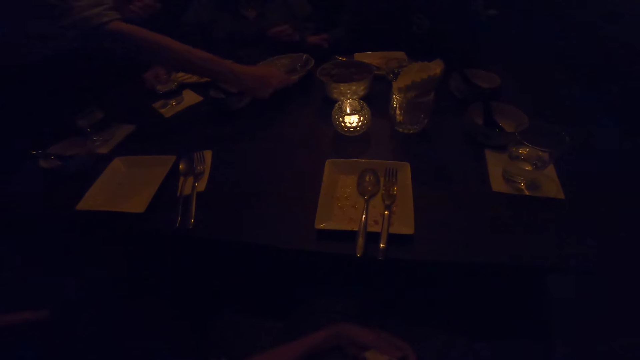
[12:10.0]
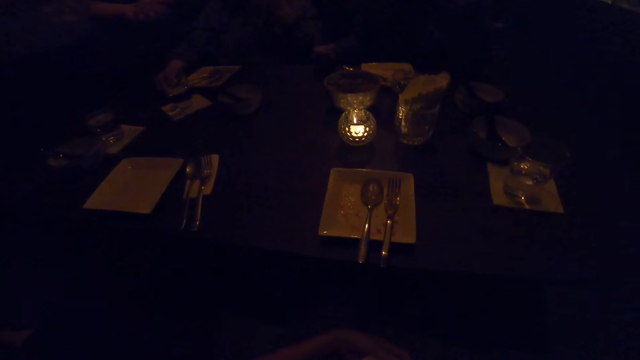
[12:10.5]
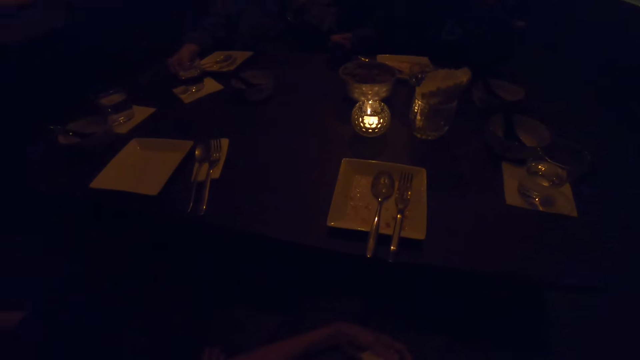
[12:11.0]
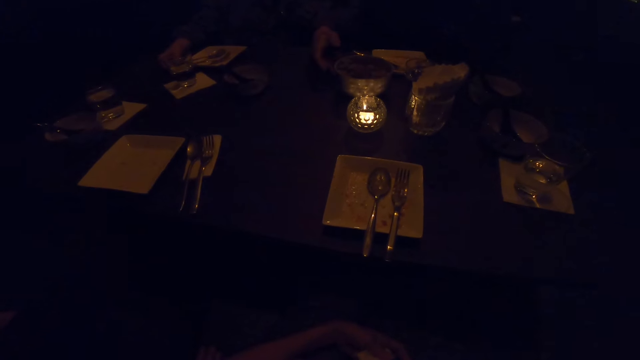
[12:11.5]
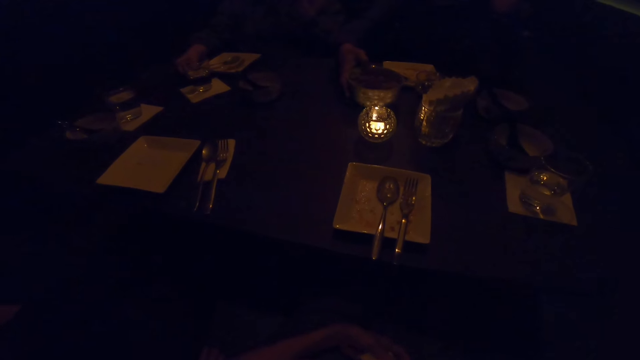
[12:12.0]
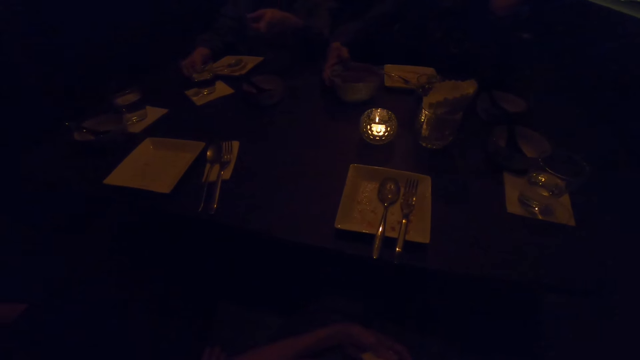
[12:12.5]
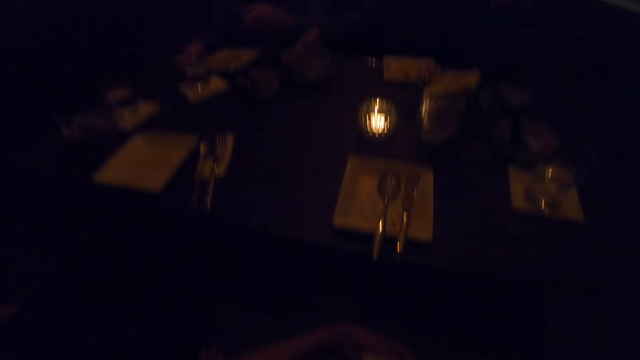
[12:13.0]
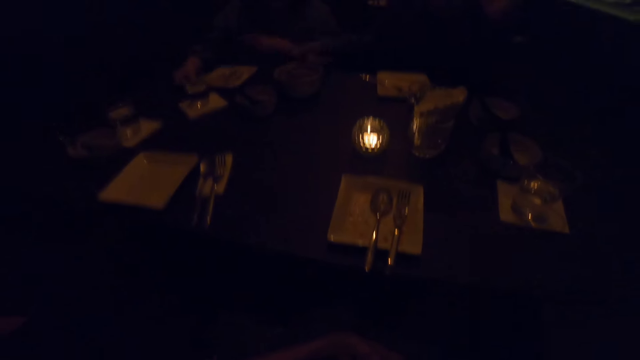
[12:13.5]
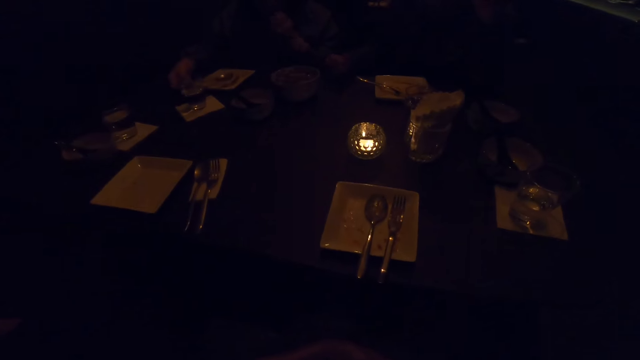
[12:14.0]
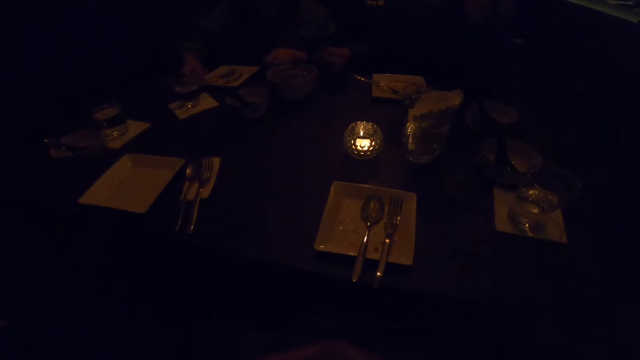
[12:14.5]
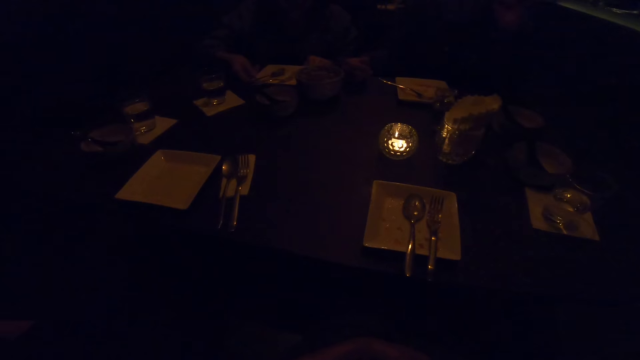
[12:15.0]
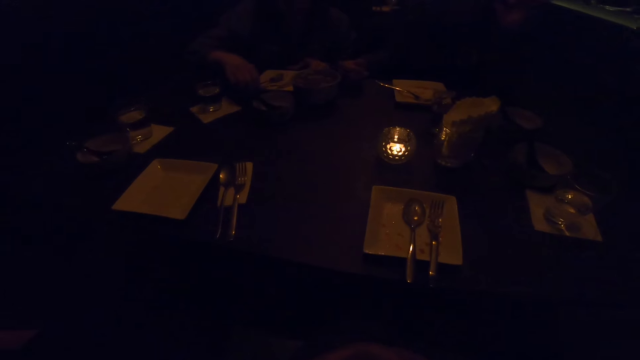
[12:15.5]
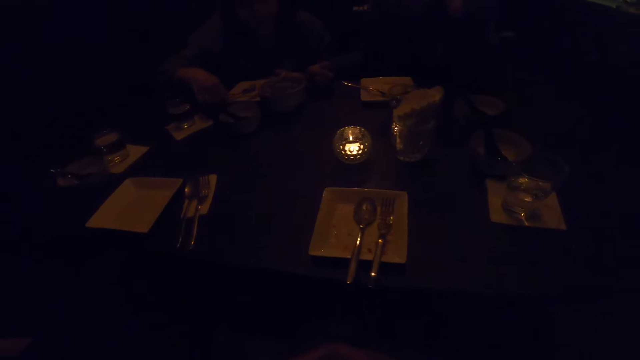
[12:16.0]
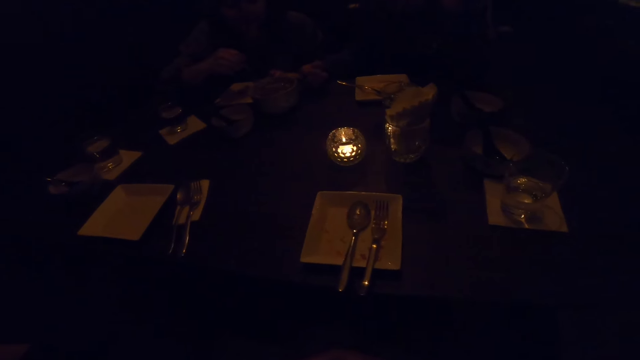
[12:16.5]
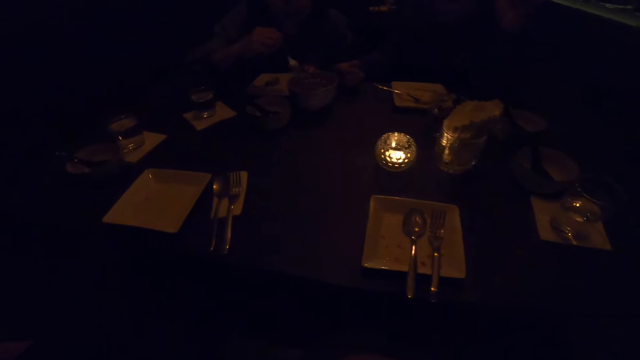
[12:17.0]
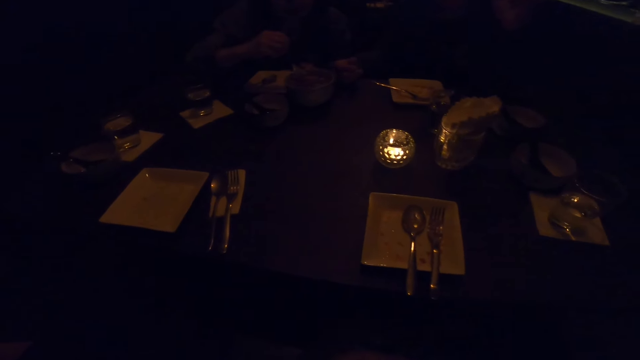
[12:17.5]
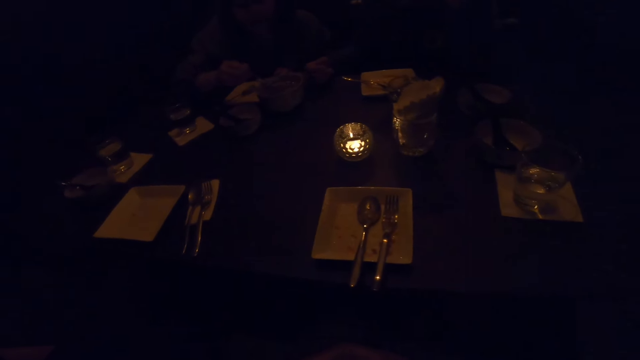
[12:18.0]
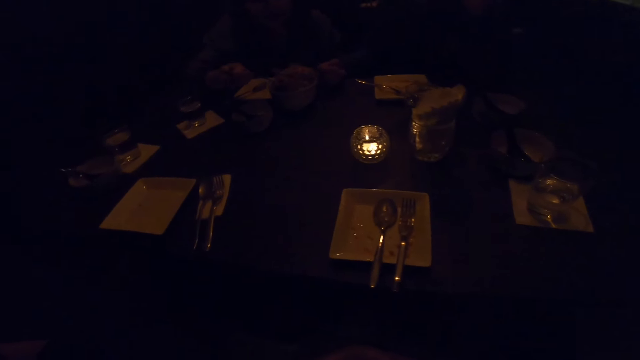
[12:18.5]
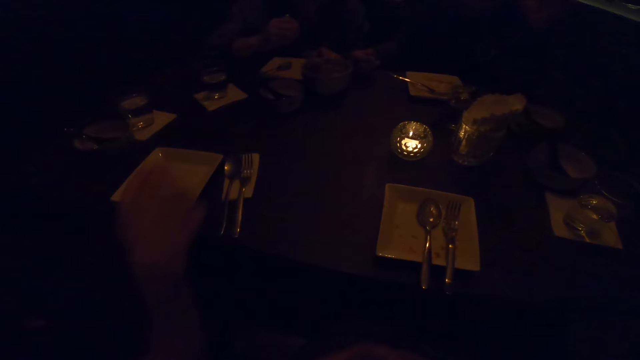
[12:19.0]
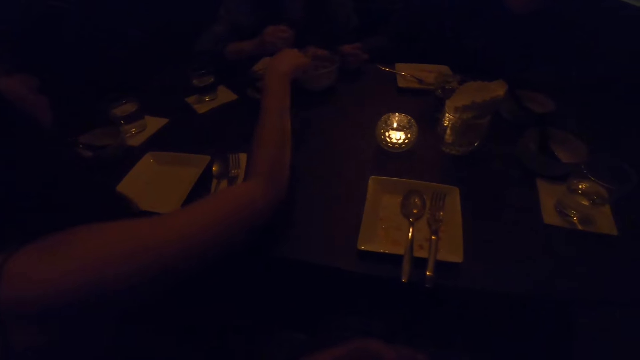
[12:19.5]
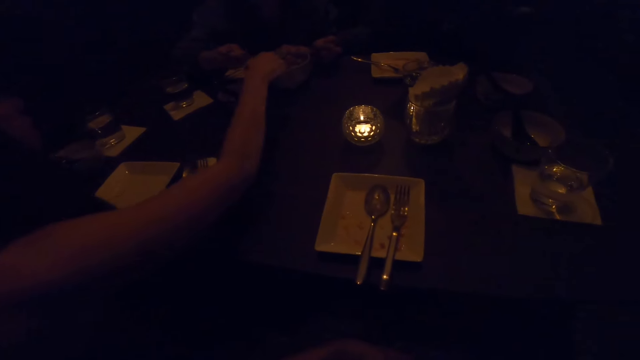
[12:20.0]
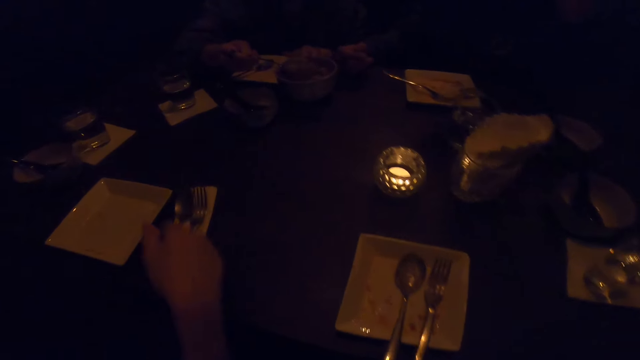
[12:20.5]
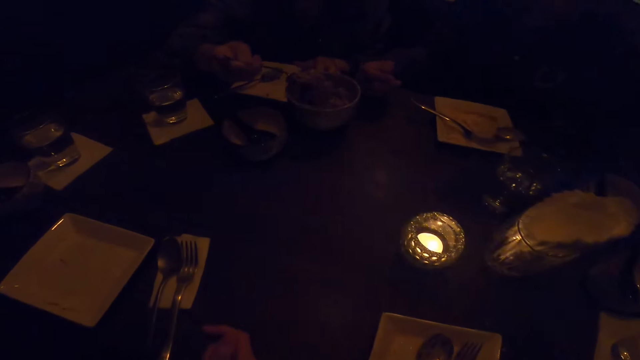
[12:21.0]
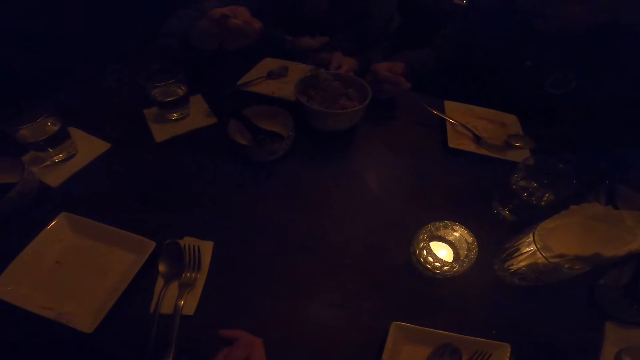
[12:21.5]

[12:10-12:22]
A man picks up a bowl from the table with his right hand. Another man adjusts the bowl on the table with his right hand. A woman takes the food. A third man stretches his hand and touches the bowl on the table with the right hand.

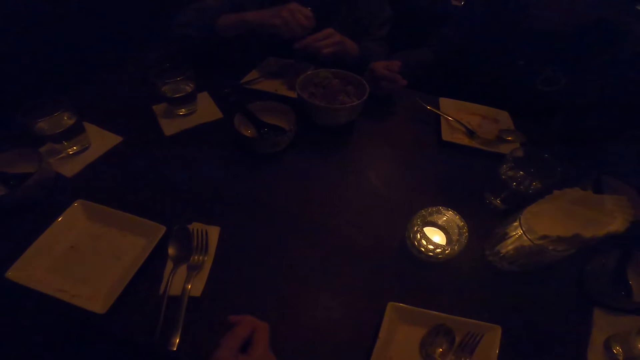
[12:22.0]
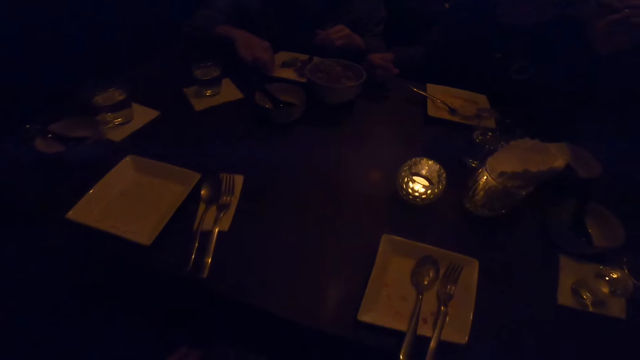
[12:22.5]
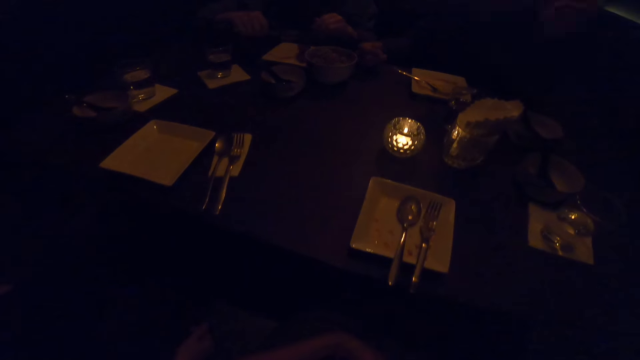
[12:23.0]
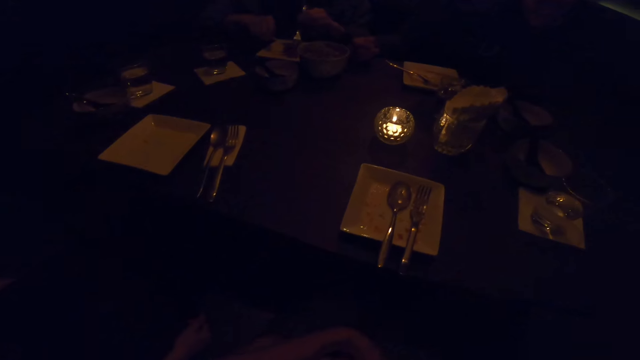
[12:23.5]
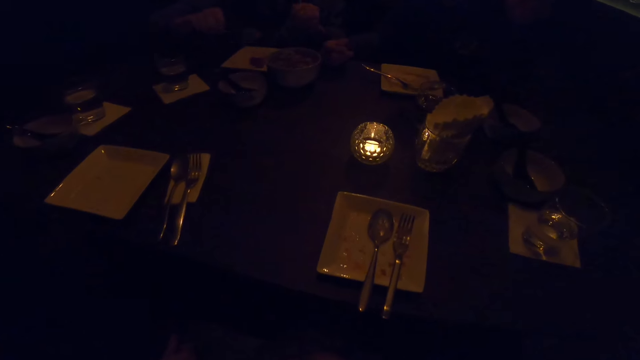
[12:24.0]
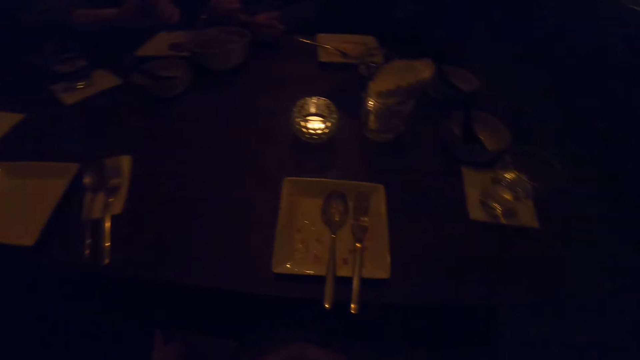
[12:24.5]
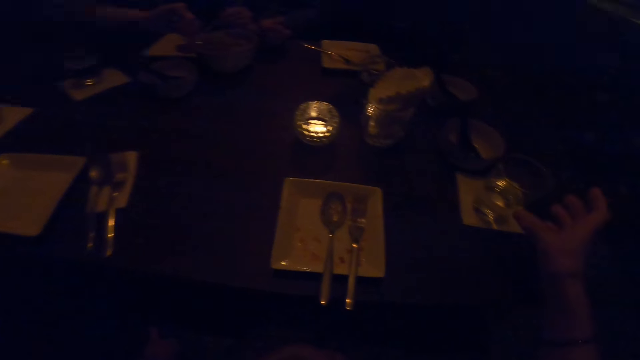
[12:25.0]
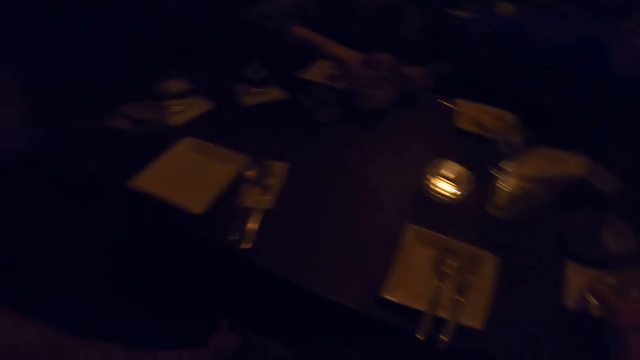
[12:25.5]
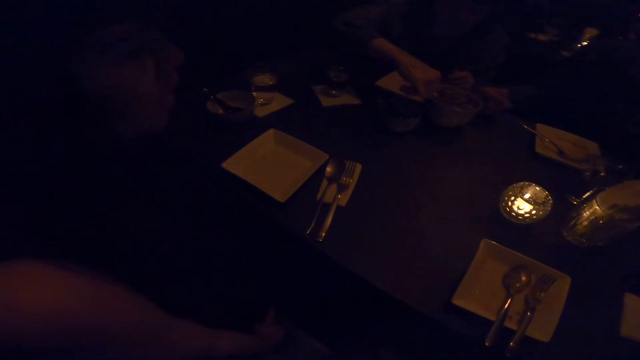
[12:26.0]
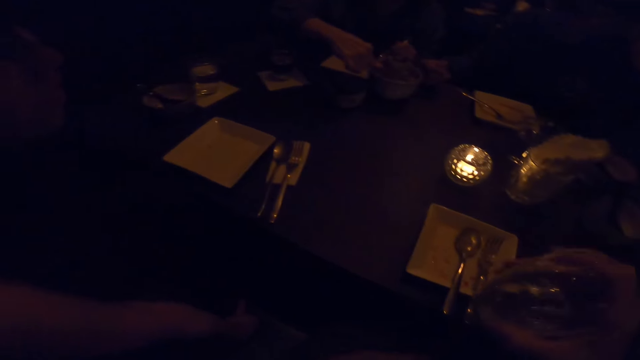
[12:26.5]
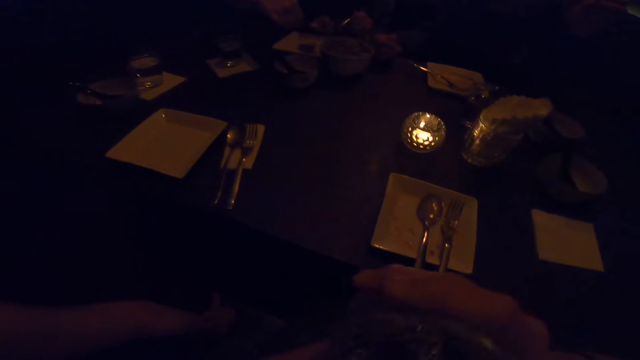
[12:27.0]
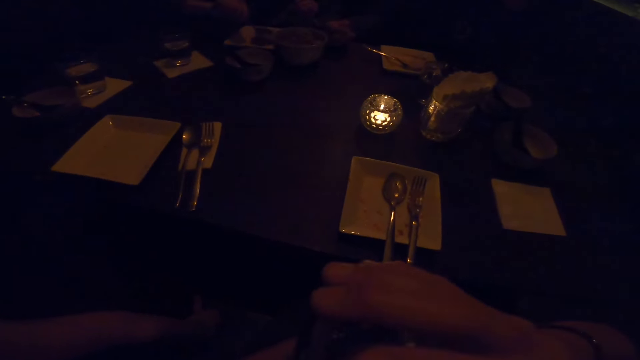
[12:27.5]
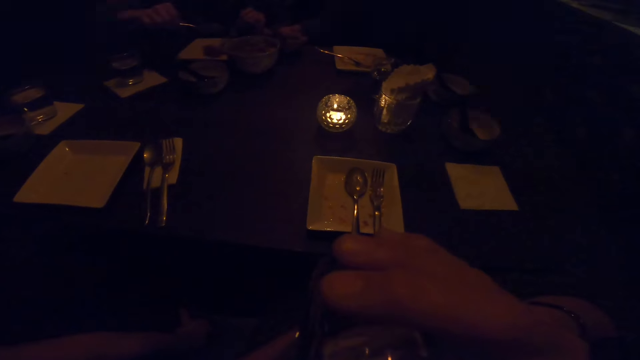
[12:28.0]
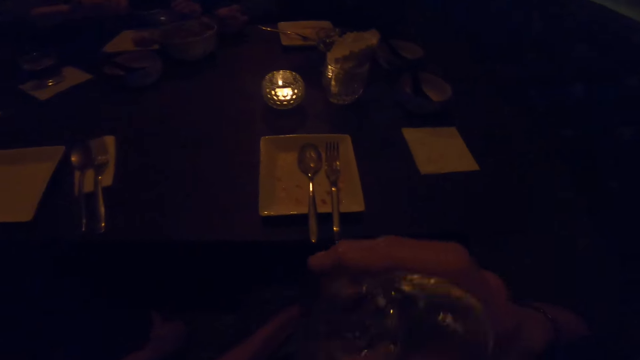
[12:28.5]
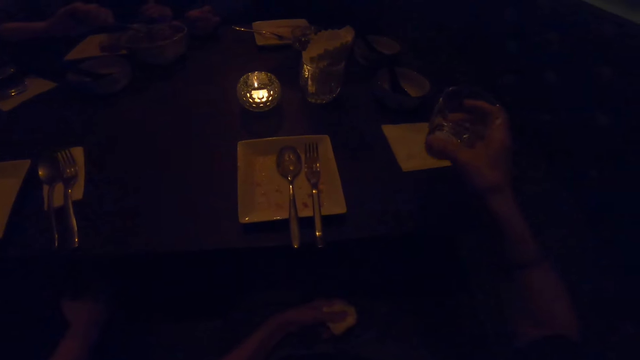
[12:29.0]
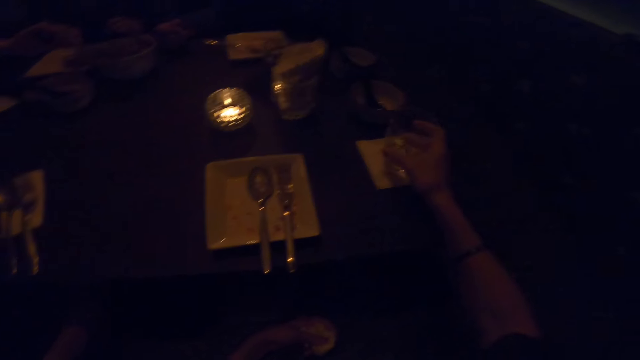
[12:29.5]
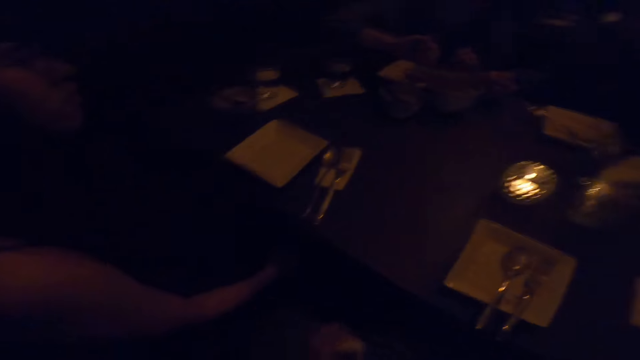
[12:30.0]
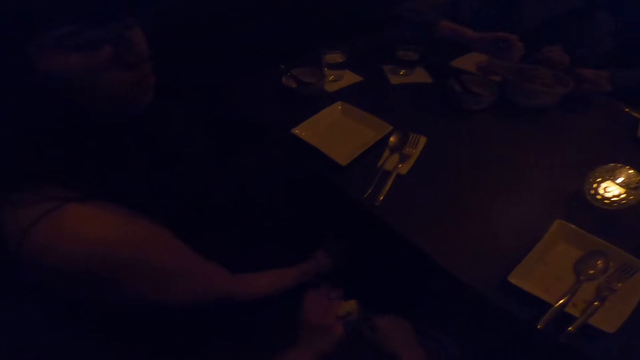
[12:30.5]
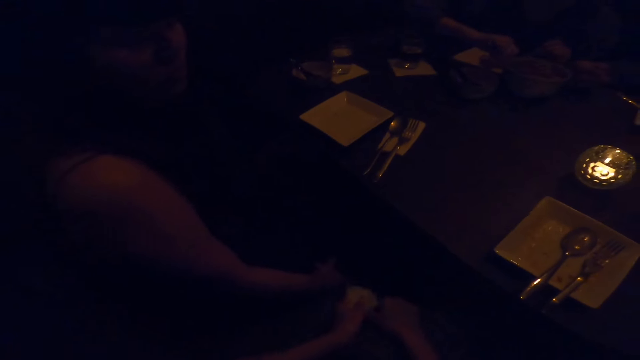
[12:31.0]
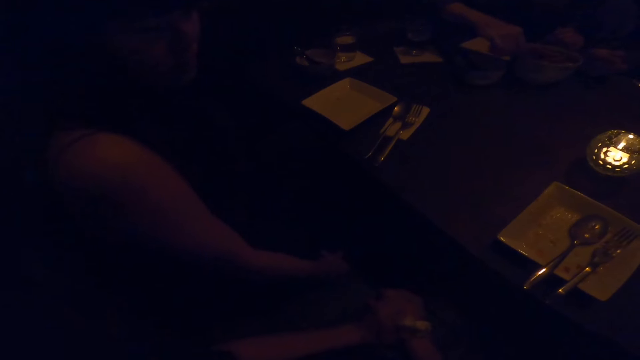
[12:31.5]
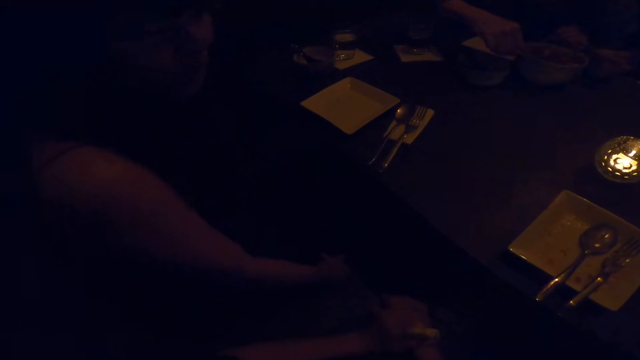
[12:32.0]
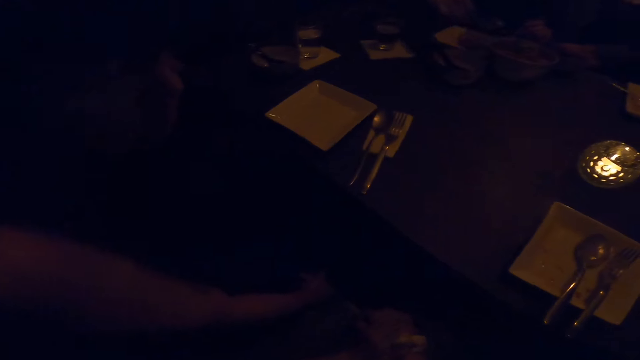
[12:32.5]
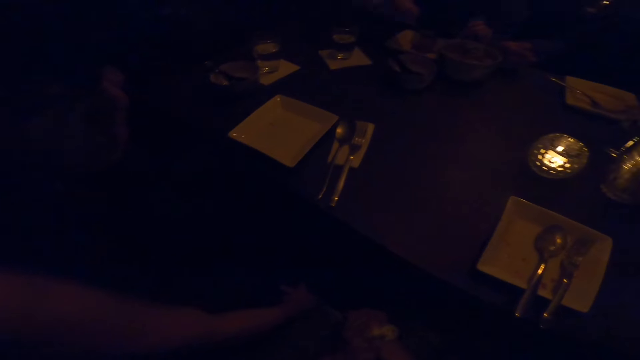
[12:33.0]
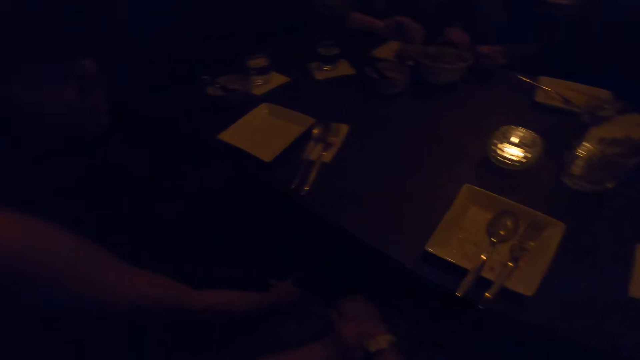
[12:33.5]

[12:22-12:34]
A woman puts the food on the plate. The camera wearer picks up a cup of water from the table with the right hand. She drinks water from the cup in her right hand. She drops the cup of water in the right hand on the table.
